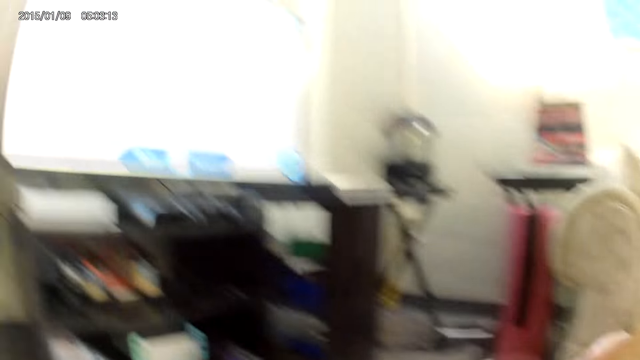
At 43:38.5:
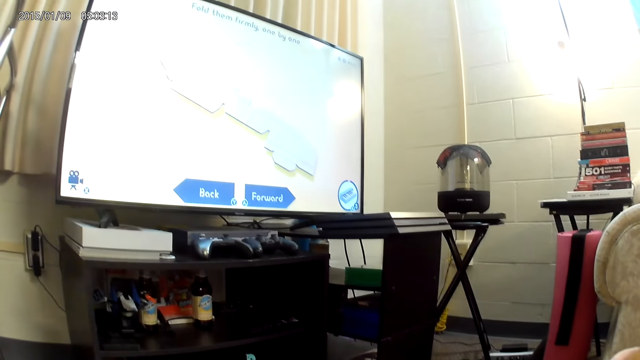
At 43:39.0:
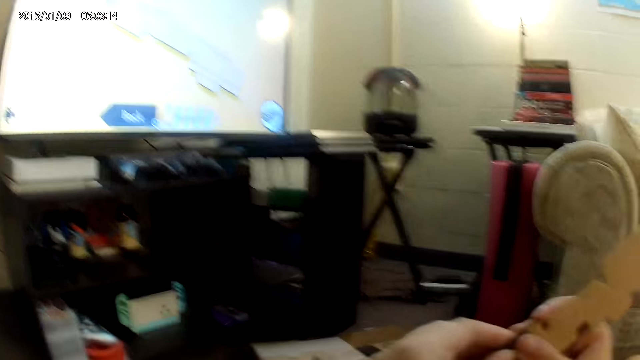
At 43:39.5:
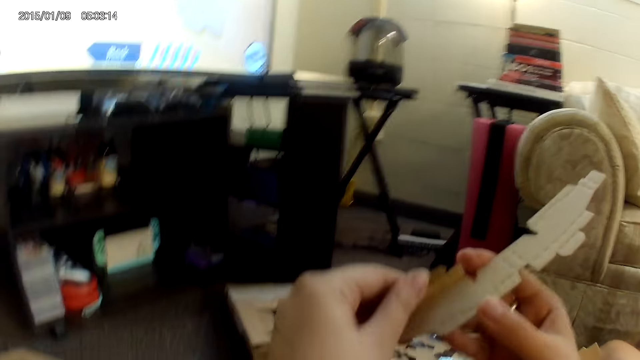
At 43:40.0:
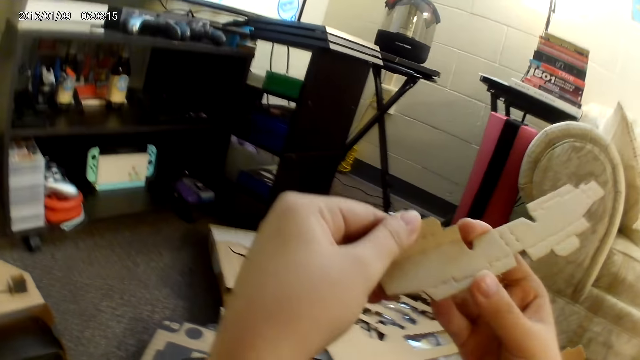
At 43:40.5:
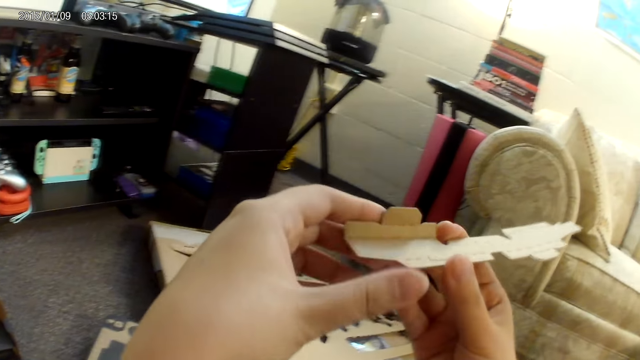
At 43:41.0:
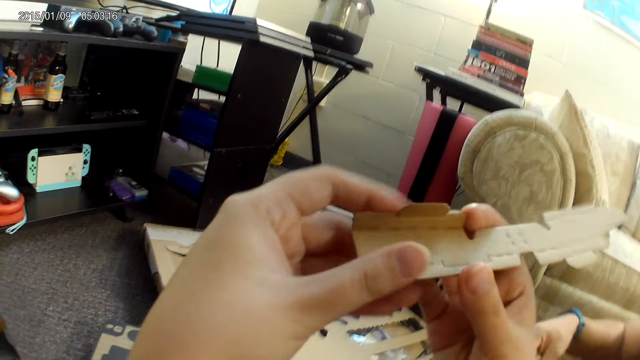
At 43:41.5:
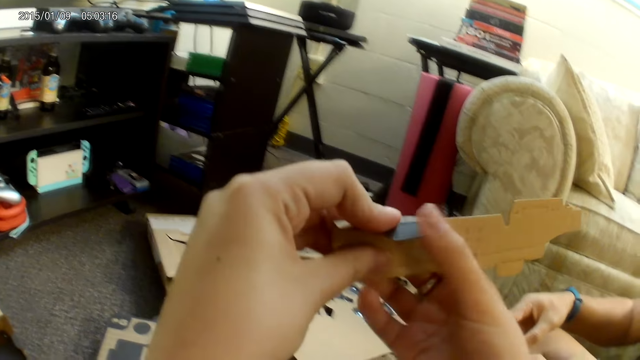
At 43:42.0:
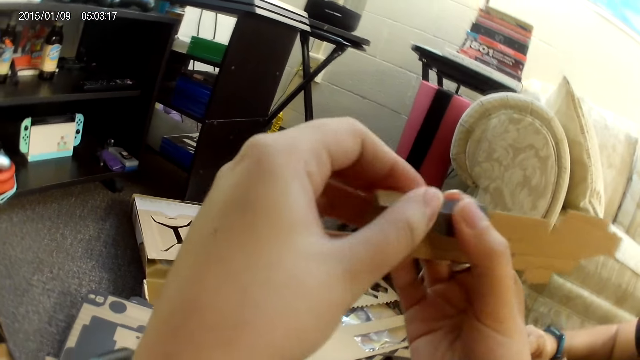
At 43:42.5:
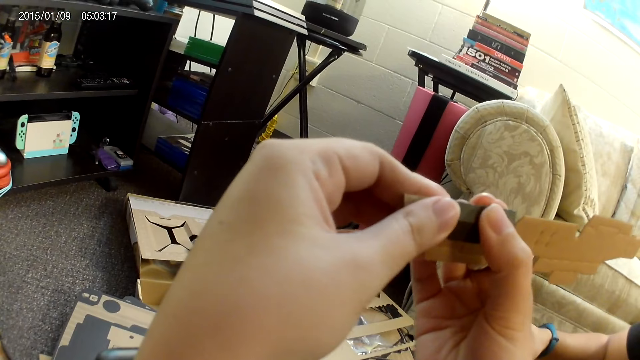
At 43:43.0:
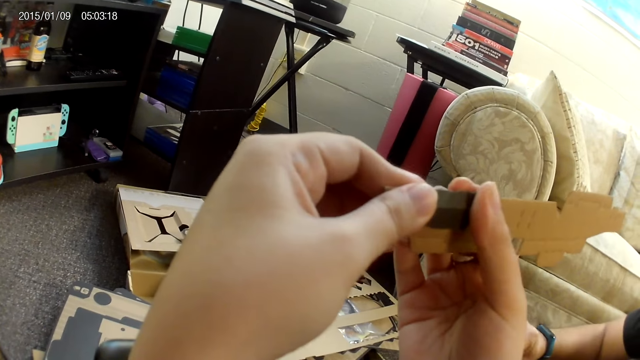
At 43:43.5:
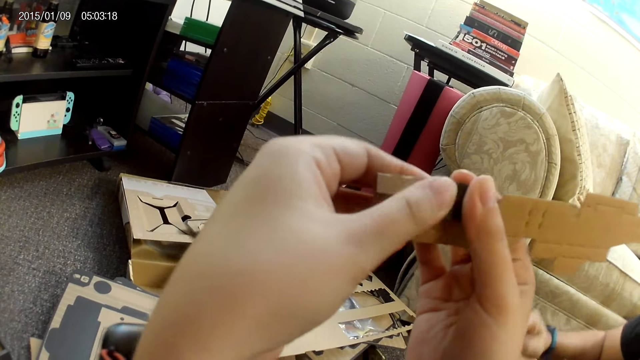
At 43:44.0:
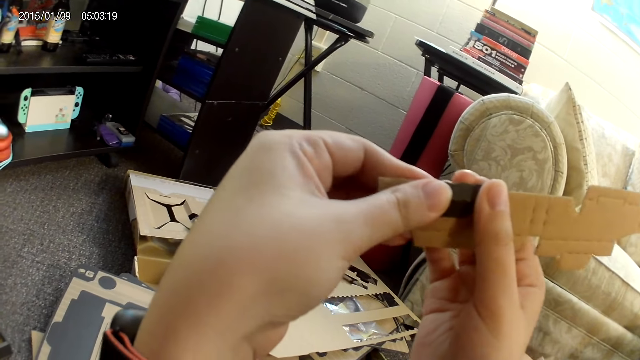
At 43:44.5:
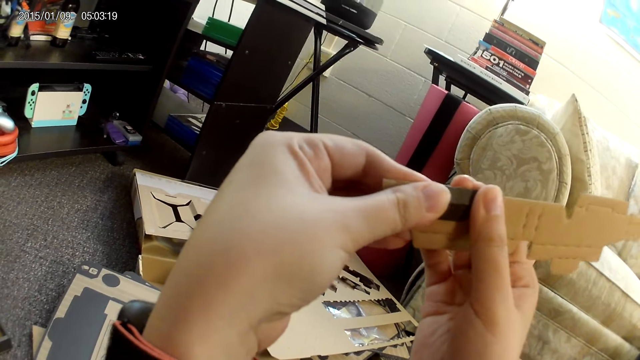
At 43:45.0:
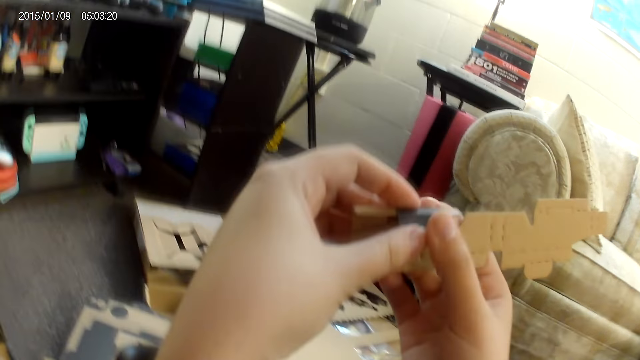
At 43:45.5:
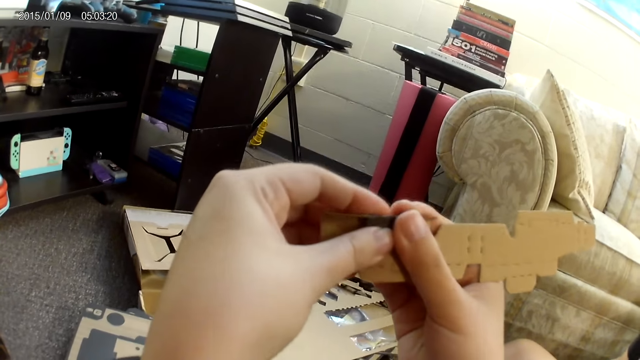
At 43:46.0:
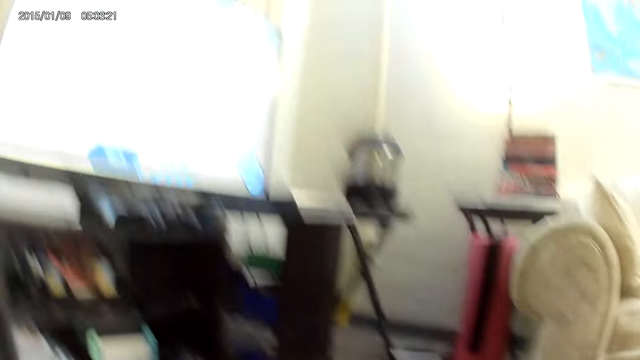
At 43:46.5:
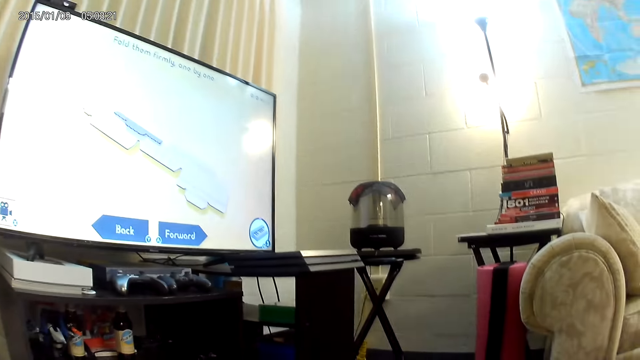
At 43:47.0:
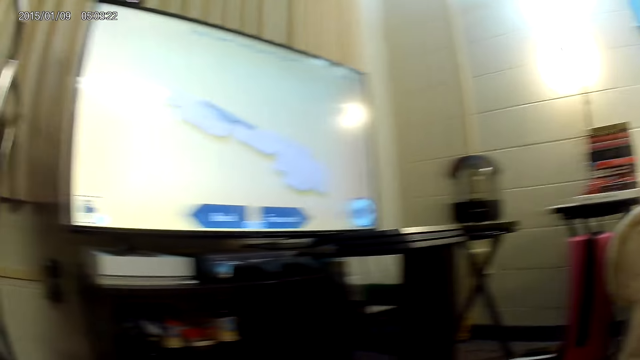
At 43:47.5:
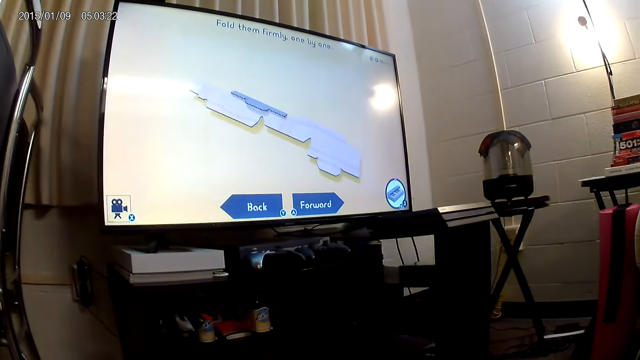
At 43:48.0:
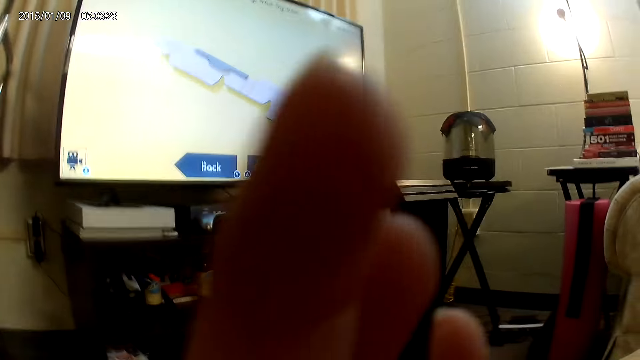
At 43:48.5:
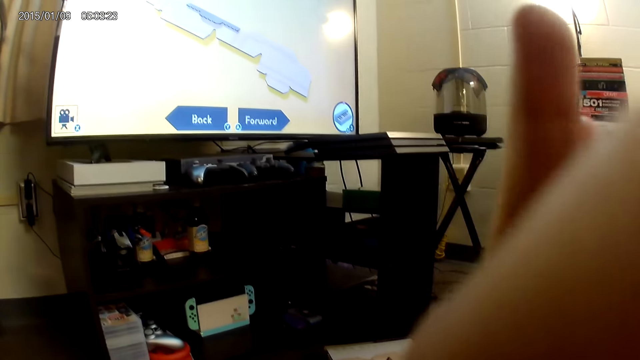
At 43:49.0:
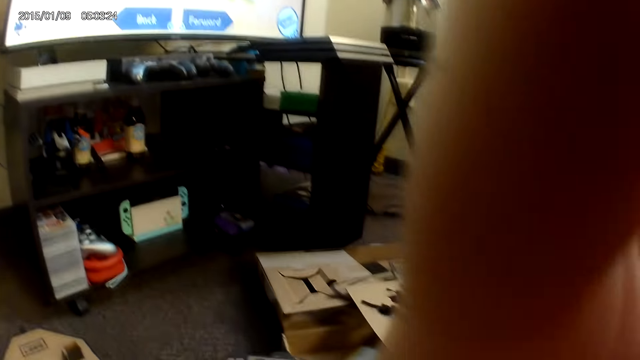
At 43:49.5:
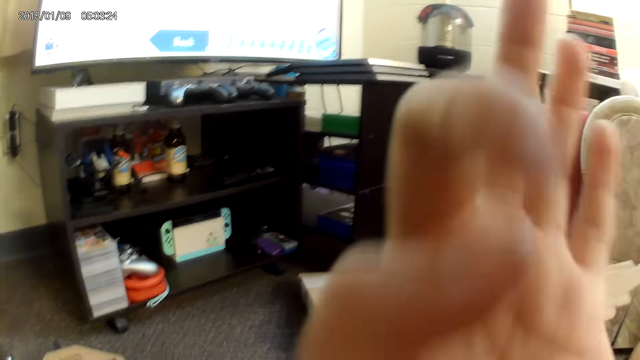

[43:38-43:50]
The camera wearer adjusts the cardboard with both hands. She converses with a man. She makes something with the box. She looks at the television. She adjusts the camera on her head with her right hand.

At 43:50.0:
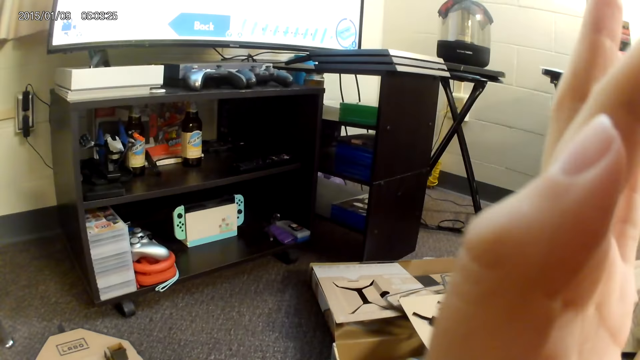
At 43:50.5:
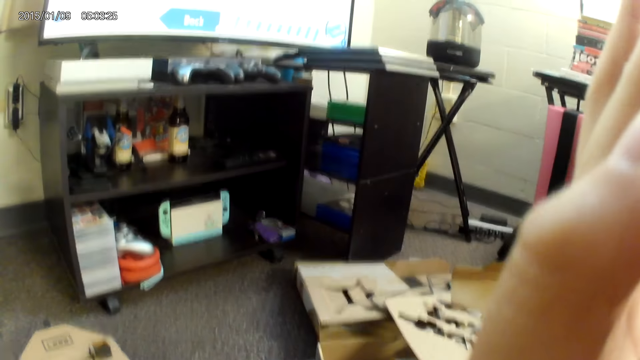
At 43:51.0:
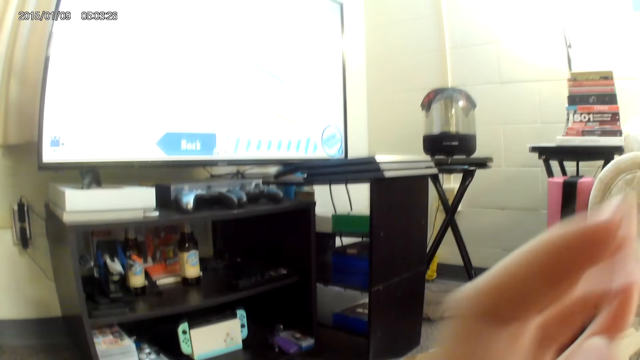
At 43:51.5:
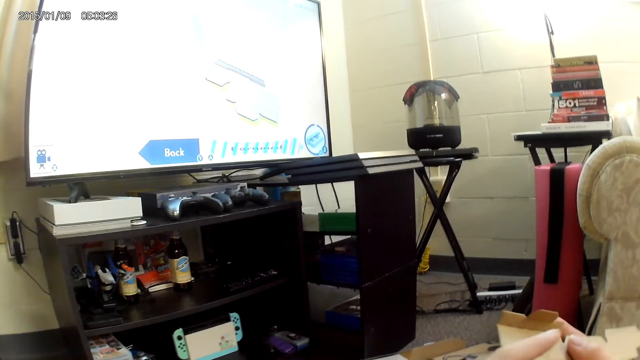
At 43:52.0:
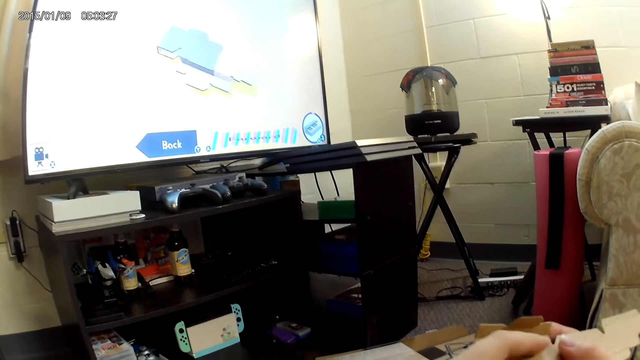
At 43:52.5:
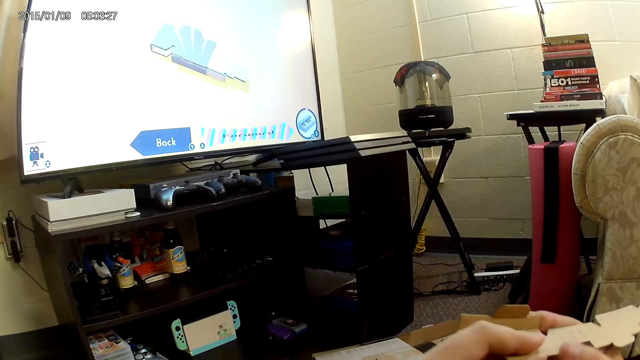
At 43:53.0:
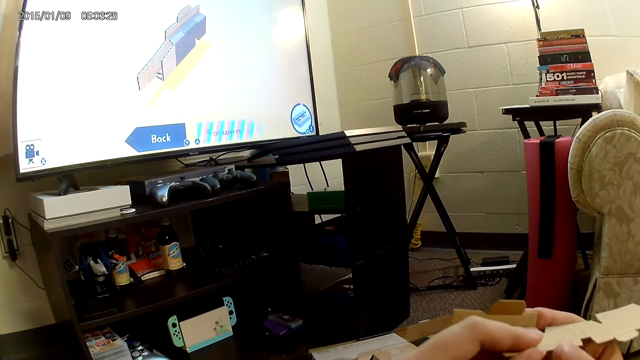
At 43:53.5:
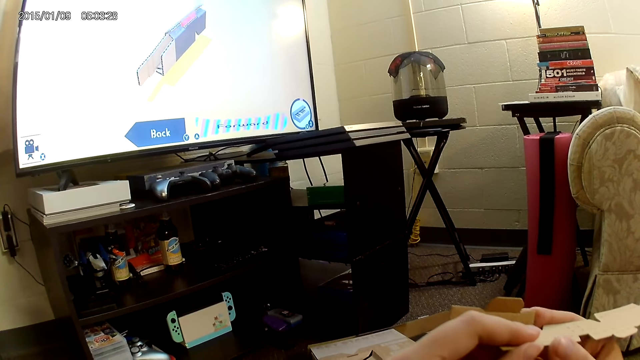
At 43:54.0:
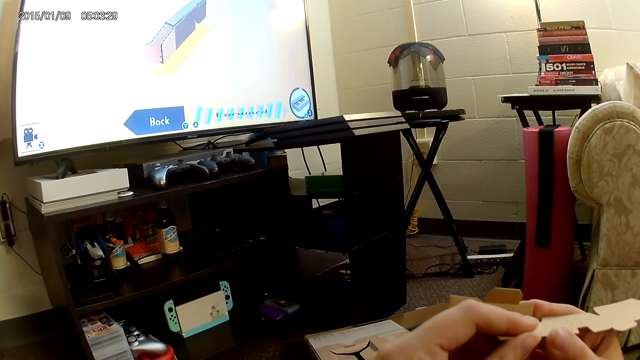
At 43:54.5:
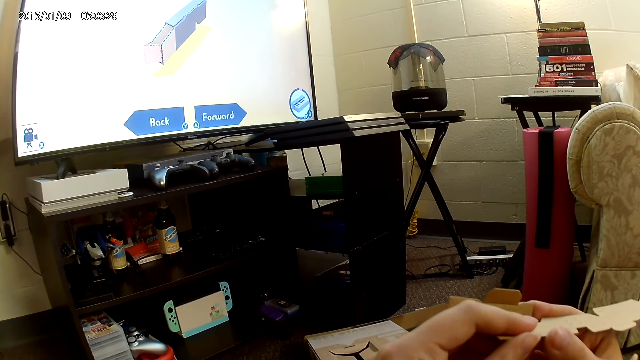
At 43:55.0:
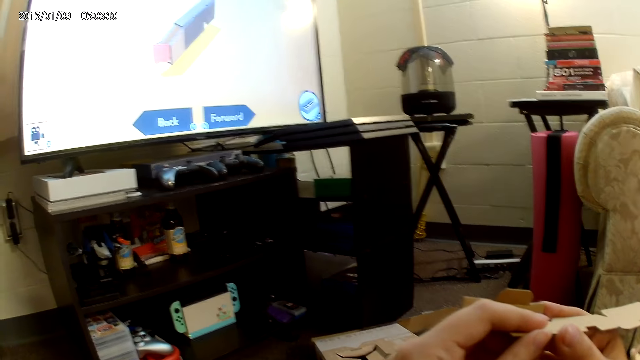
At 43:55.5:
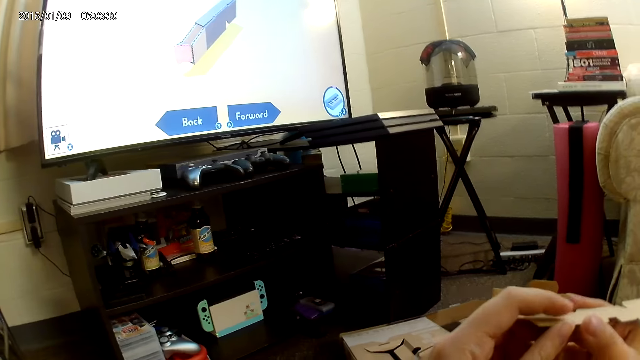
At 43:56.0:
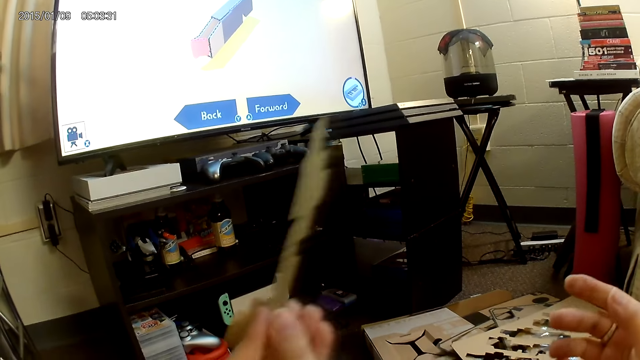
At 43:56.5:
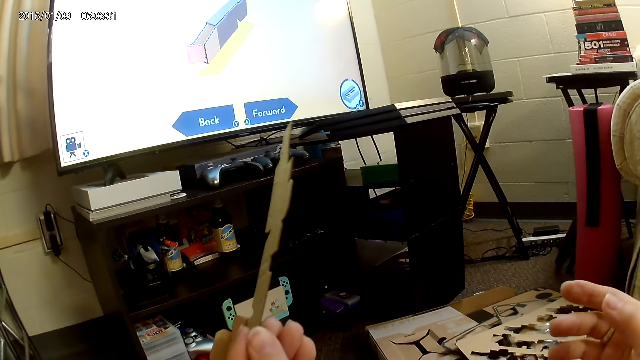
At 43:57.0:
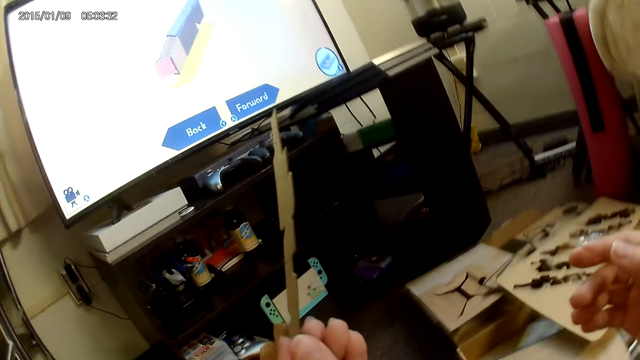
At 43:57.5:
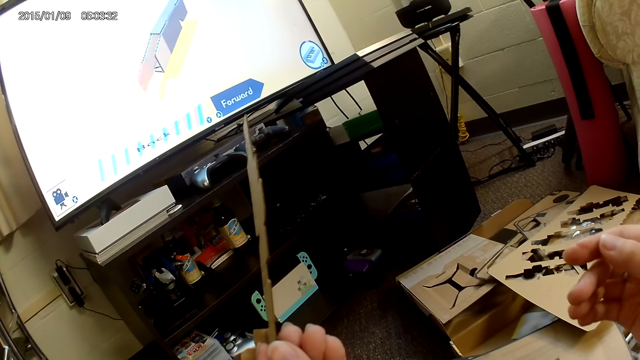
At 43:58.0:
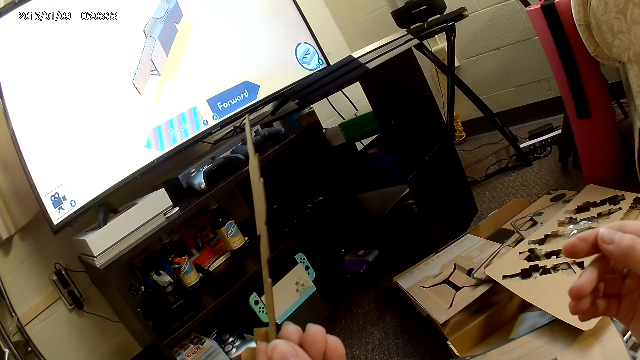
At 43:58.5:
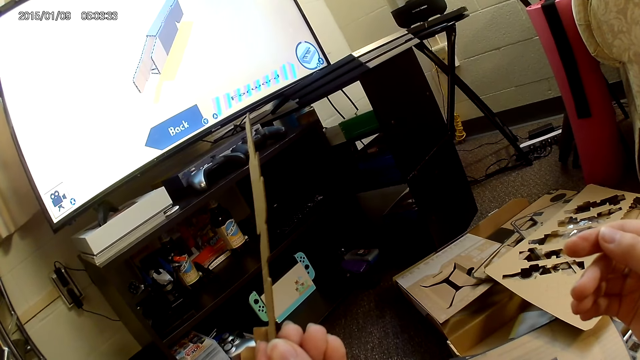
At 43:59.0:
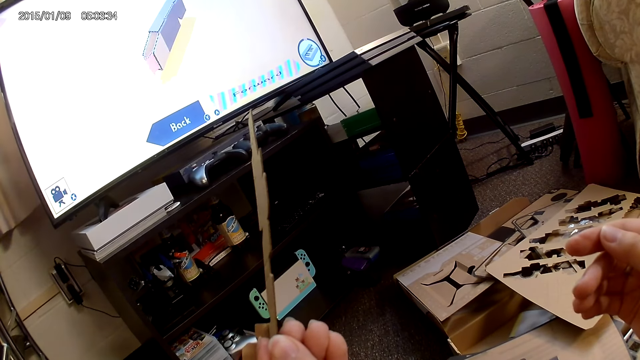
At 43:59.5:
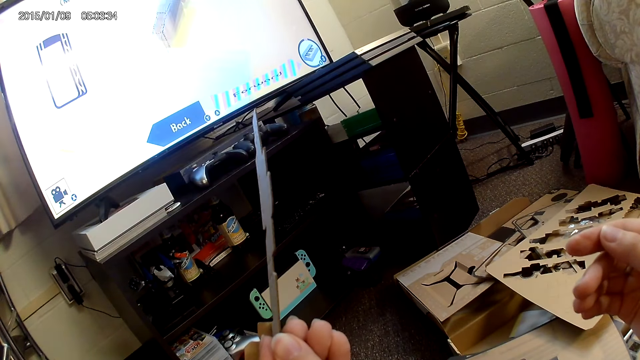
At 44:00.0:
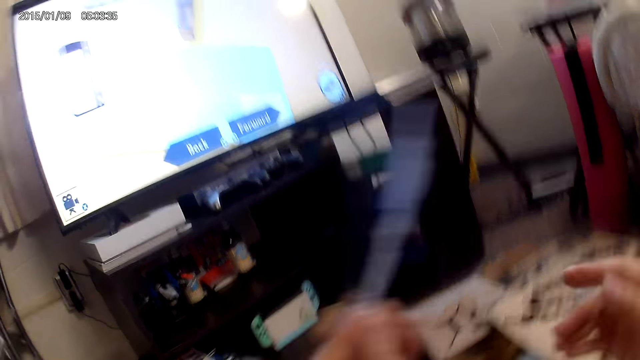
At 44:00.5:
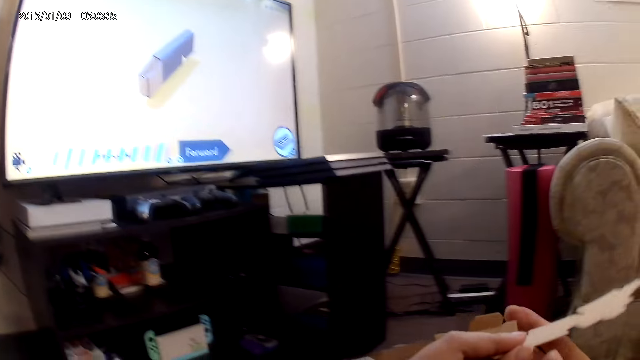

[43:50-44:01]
The camera wearer looks at her hands. She holds the cardboard with both hands. She looks at the television. She taps the cardboard with her left hand and holds the cardboard with her left hand. She converses with a man.
